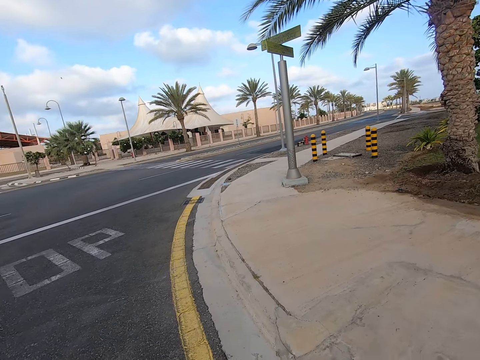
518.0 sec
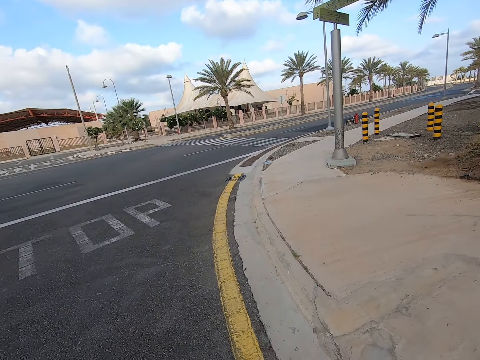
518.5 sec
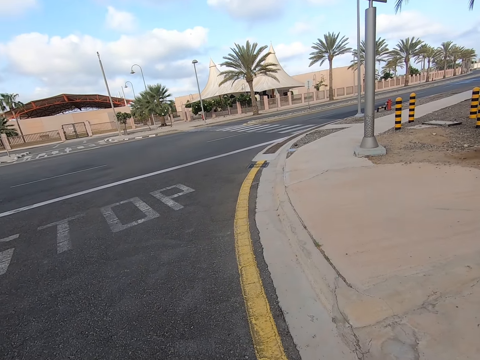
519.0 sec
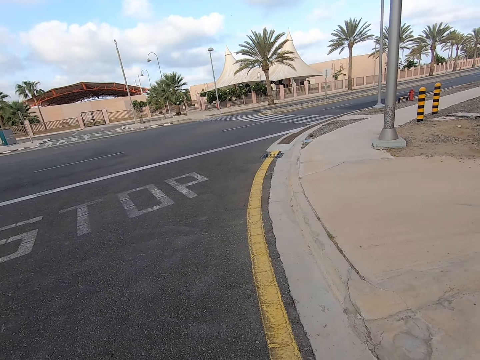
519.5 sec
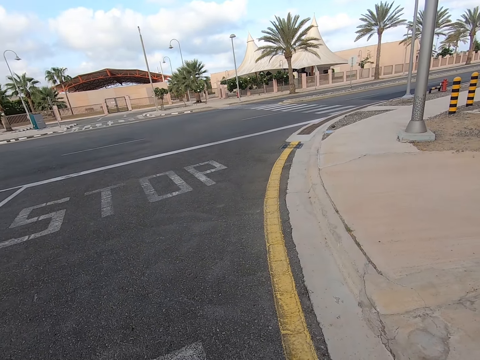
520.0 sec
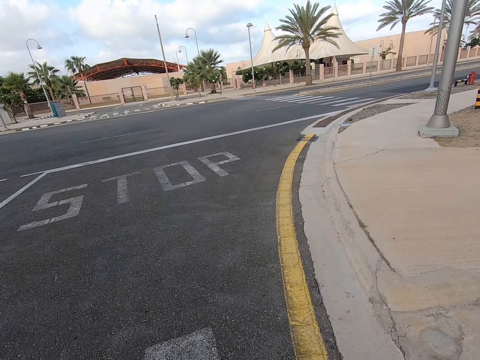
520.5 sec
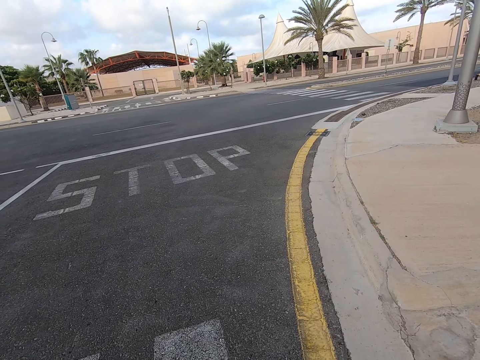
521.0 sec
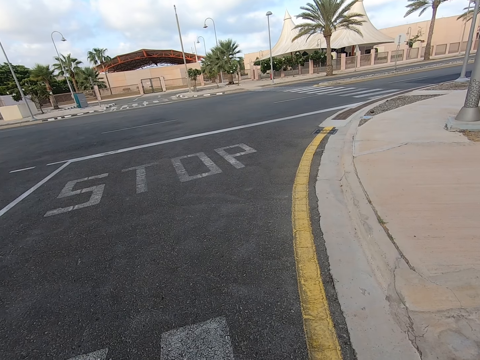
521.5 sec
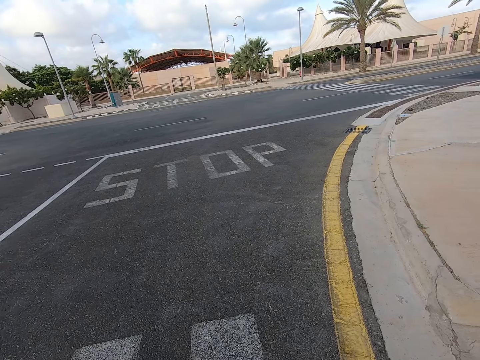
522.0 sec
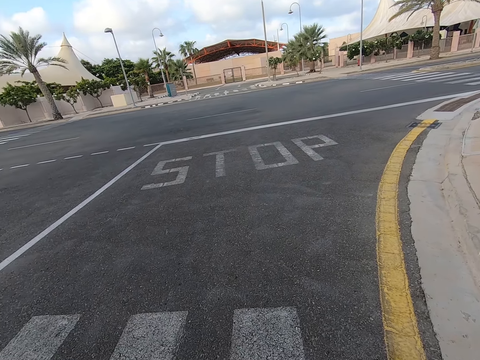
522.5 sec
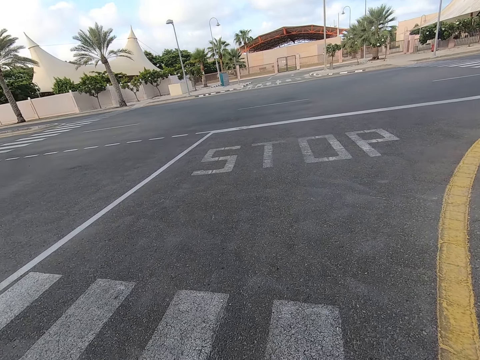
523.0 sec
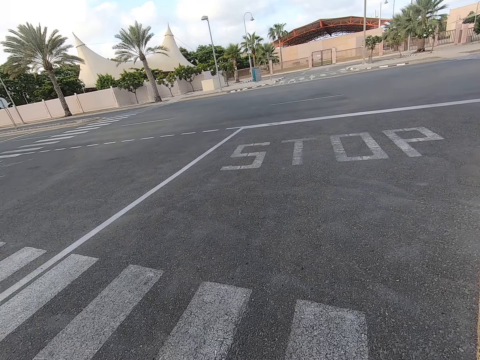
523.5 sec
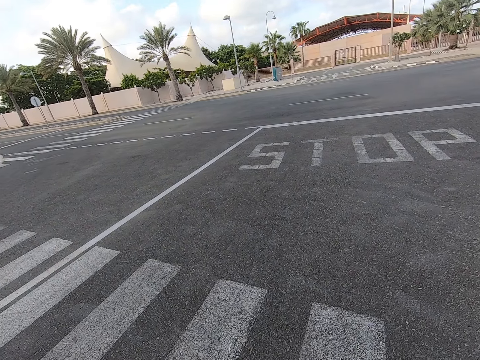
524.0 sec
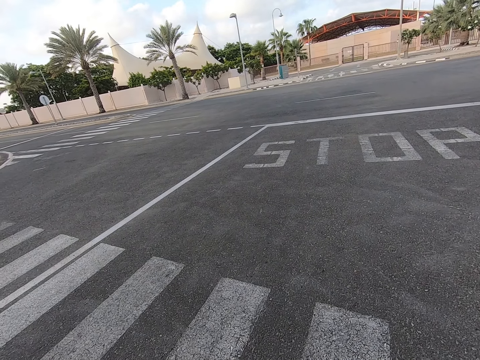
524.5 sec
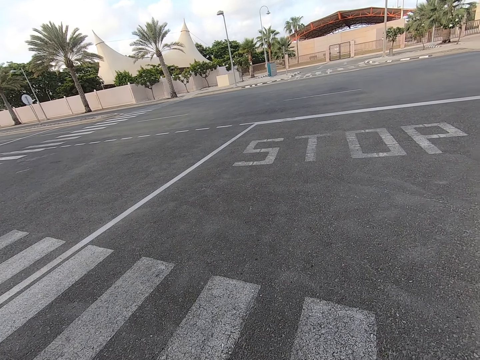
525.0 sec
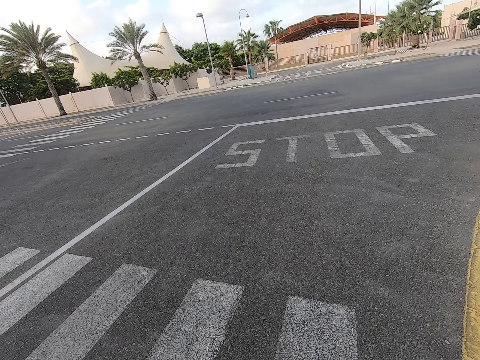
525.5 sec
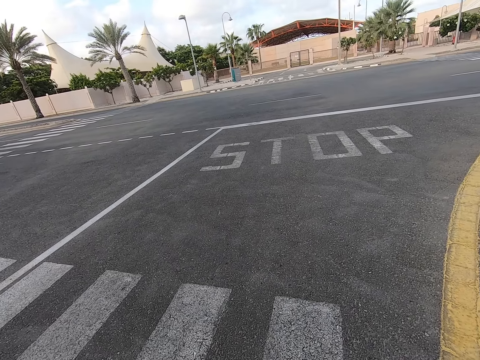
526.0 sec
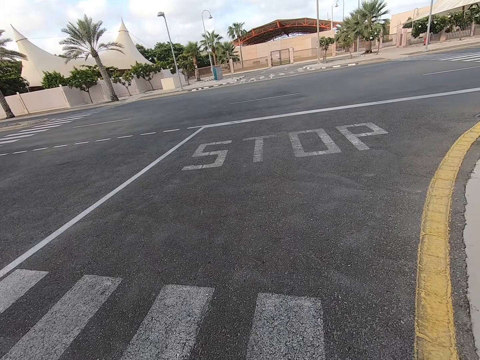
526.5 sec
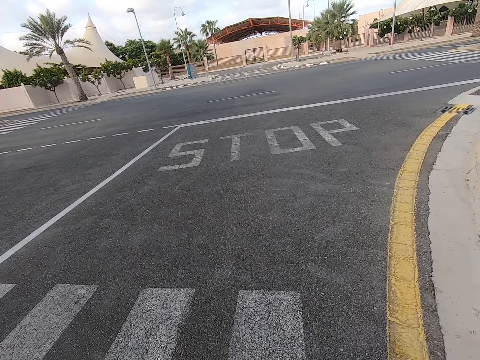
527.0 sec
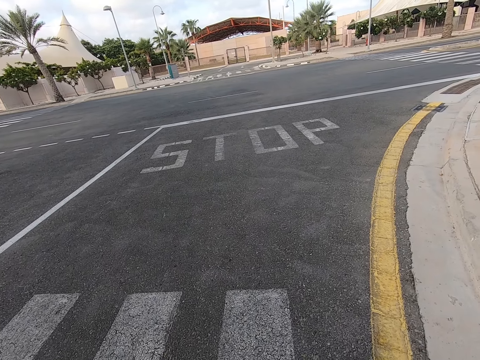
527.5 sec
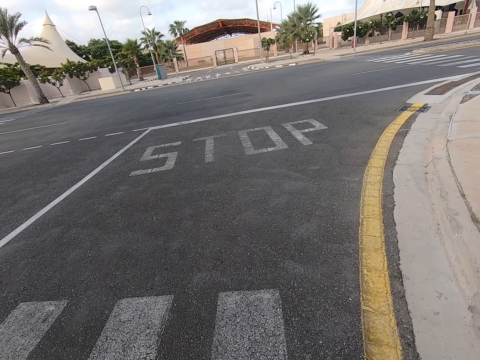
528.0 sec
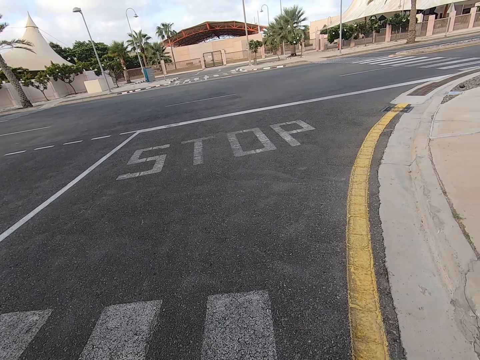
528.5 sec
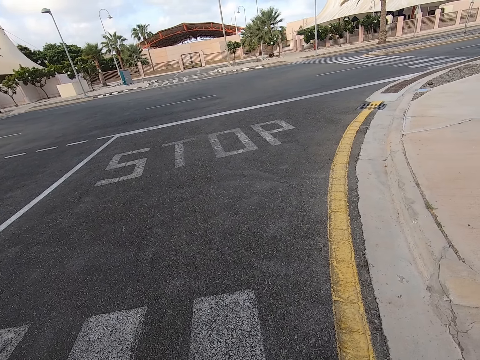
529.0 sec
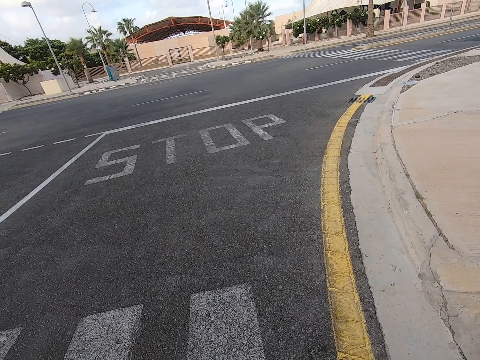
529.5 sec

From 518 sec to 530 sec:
The camera wearer looks around the road.

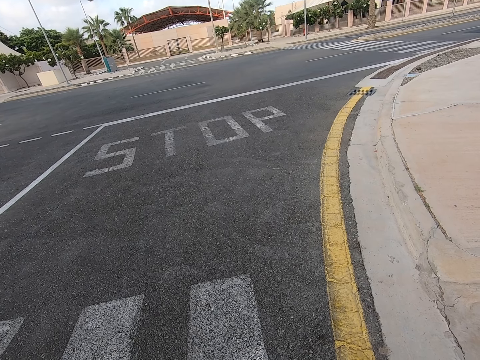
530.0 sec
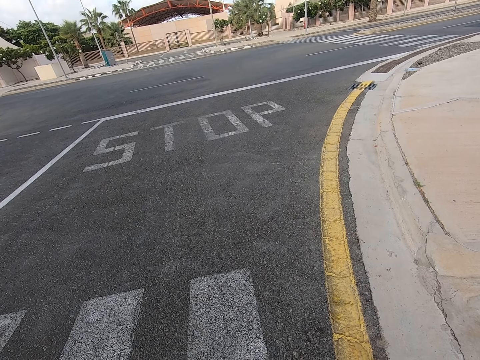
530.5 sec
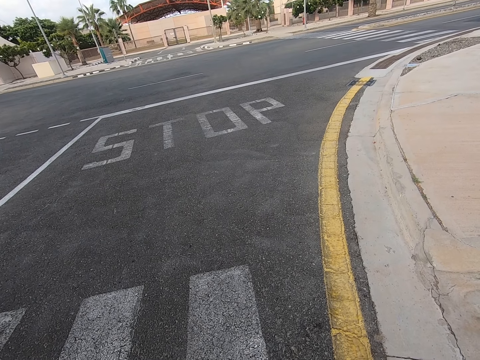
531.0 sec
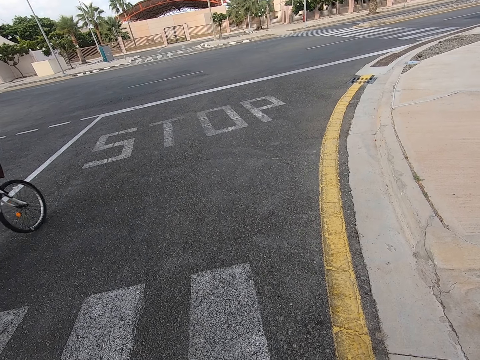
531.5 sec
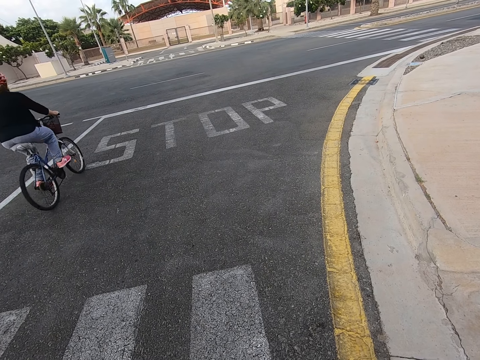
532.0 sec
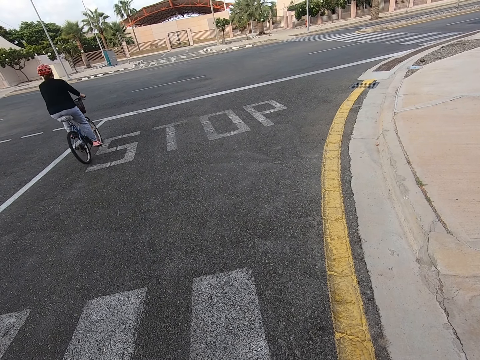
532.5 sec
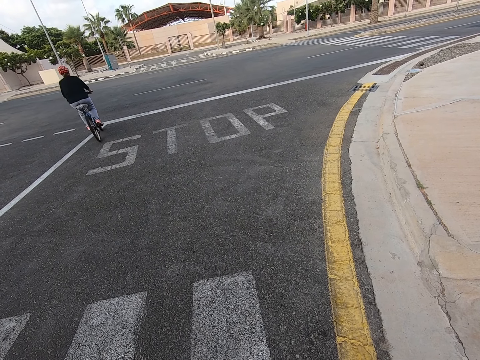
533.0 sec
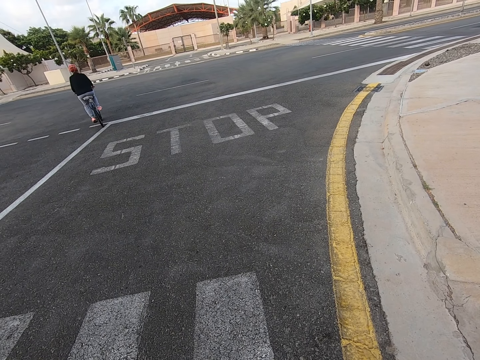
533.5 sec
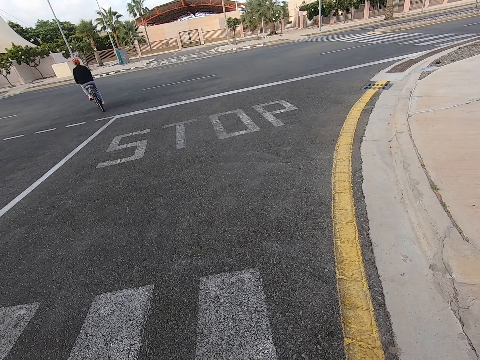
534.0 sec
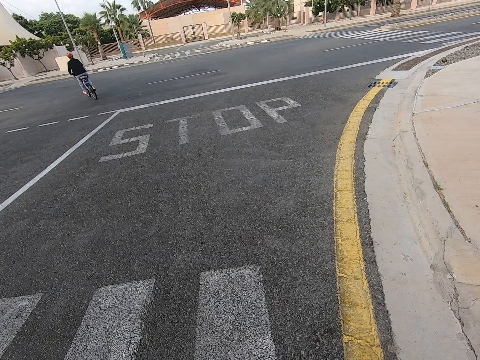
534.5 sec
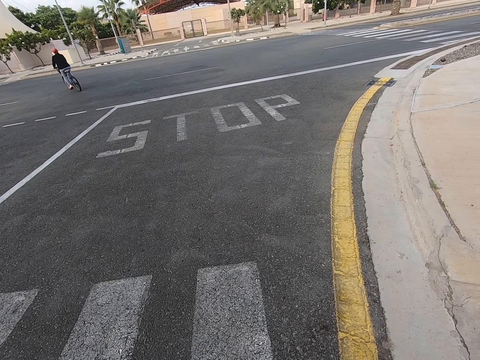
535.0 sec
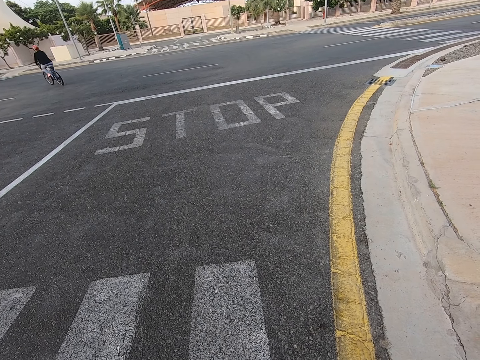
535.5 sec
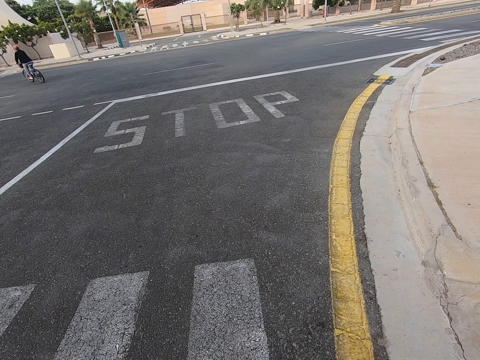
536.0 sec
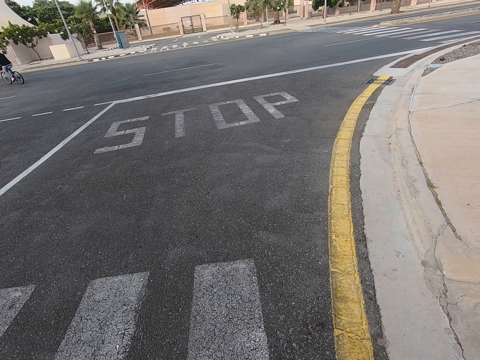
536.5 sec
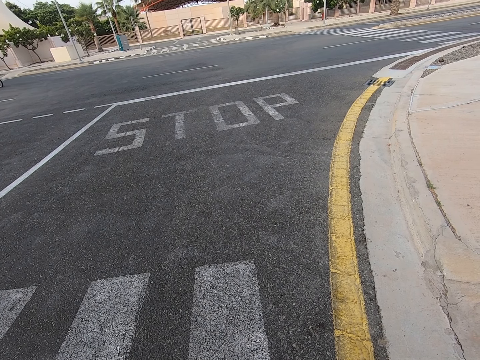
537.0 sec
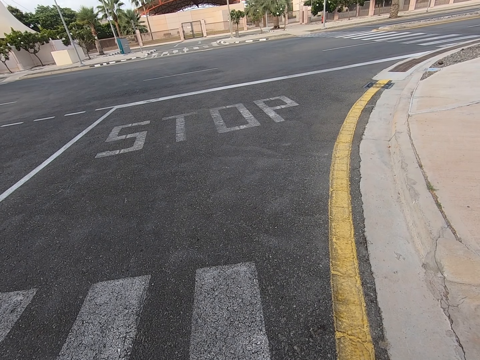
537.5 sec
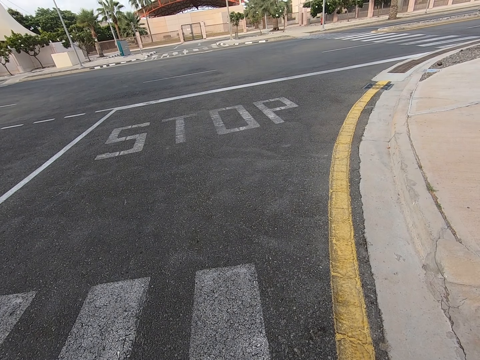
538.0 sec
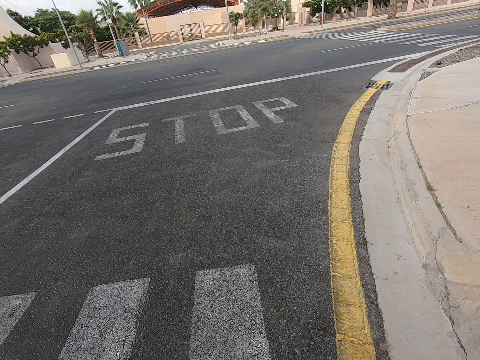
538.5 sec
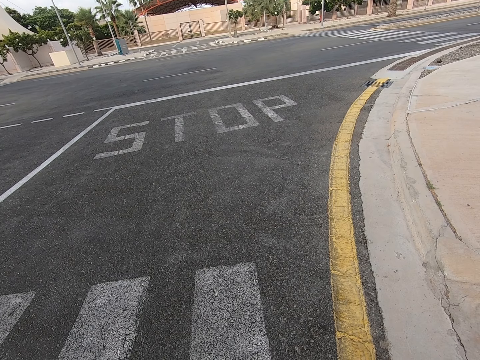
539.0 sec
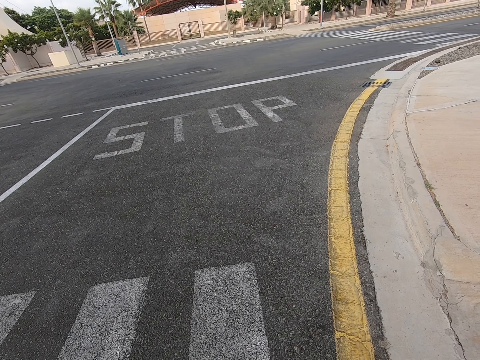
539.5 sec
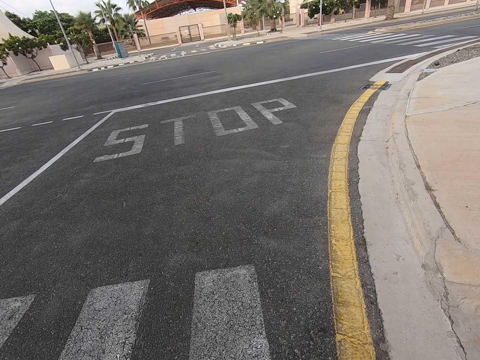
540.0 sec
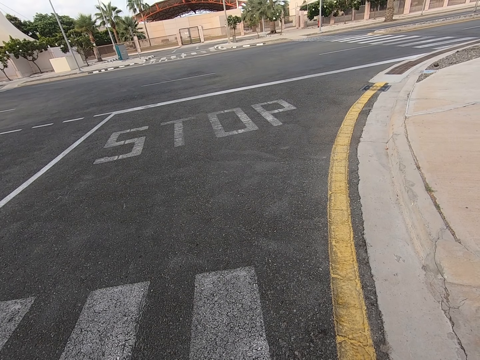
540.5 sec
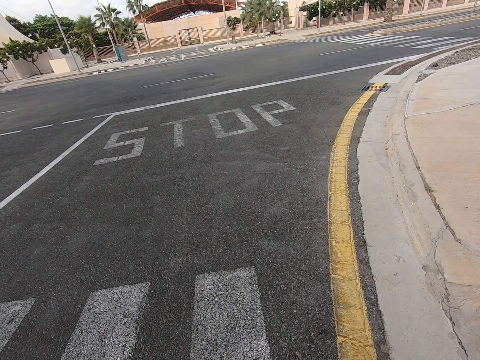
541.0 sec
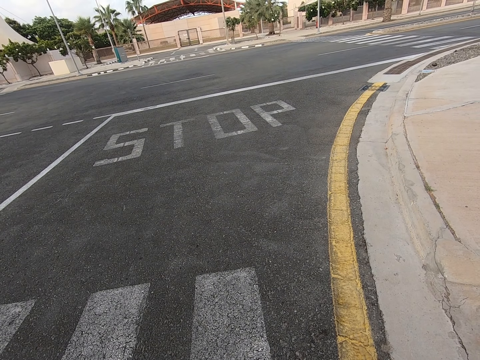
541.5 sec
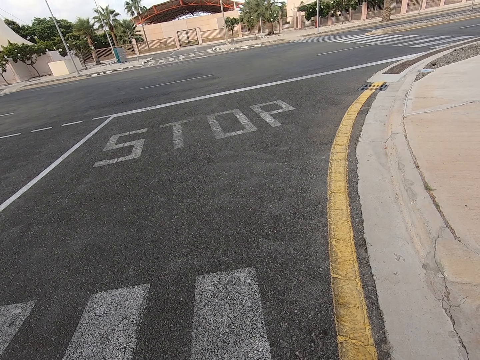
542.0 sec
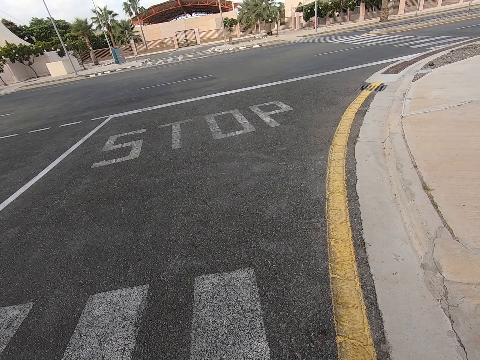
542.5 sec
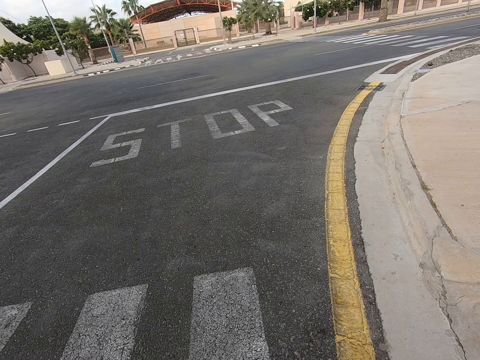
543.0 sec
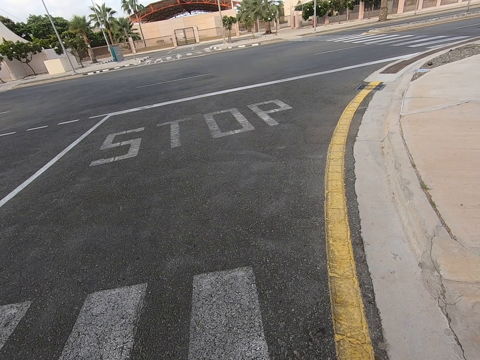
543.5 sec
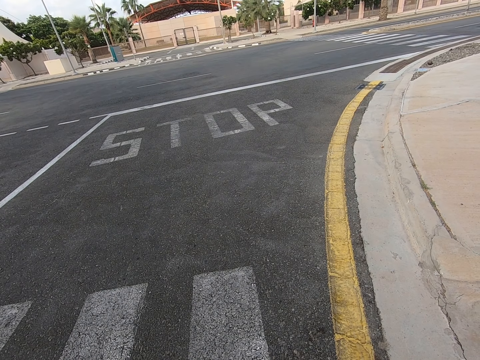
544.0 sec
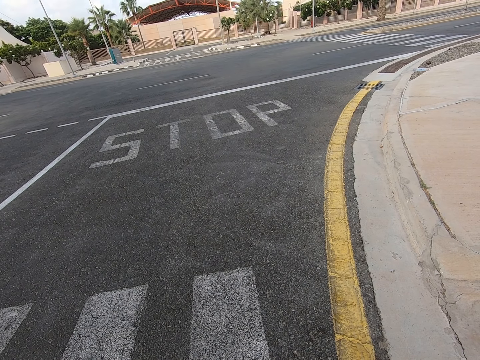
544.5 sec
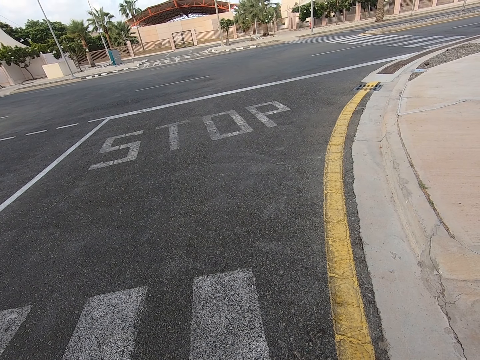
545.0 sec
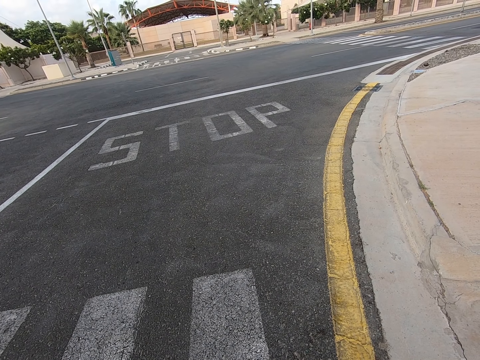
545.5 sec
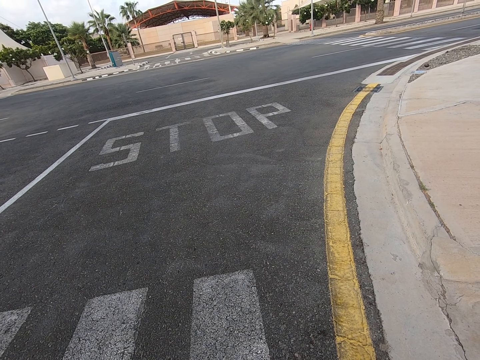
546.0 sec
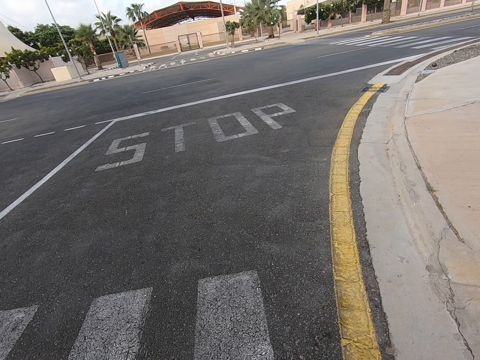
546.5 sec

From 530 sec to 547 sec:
A man rides past the camera wearer on a bicycle. The camera wearer stares at the road.
